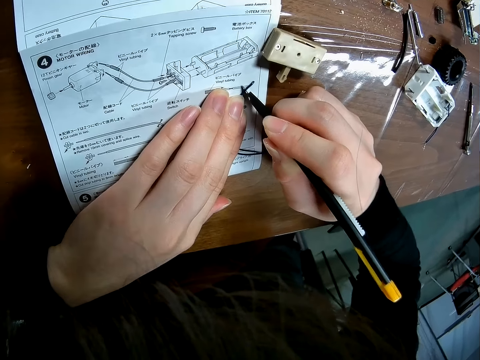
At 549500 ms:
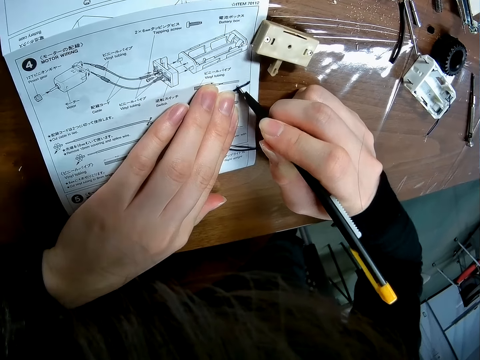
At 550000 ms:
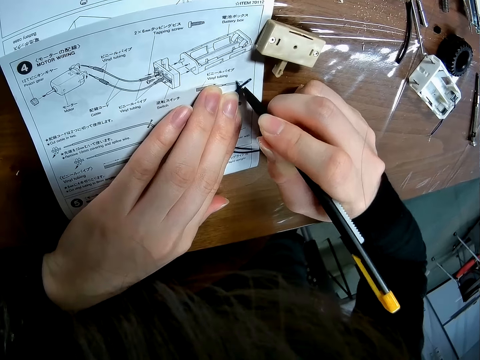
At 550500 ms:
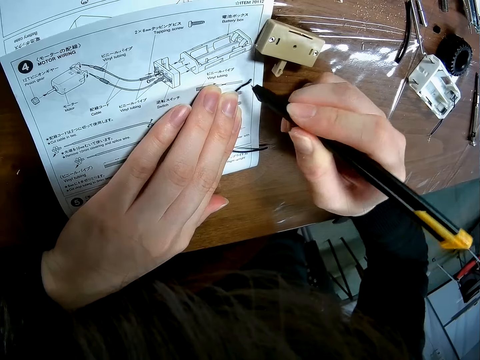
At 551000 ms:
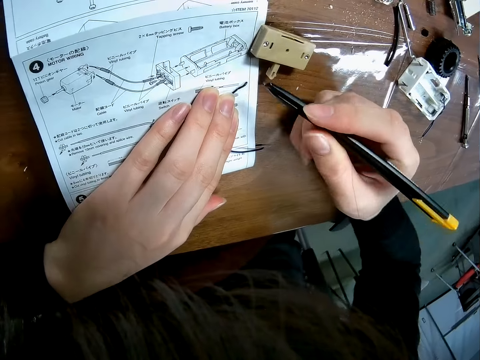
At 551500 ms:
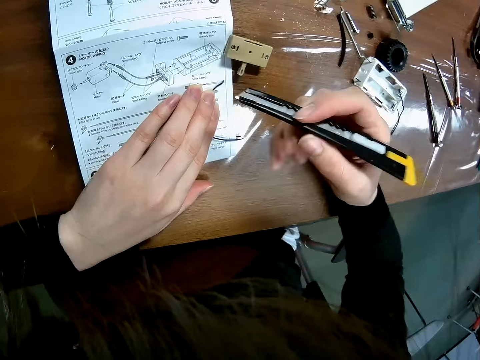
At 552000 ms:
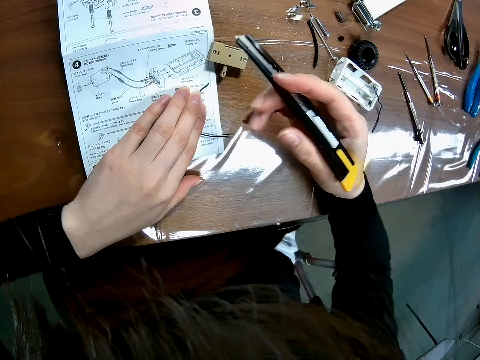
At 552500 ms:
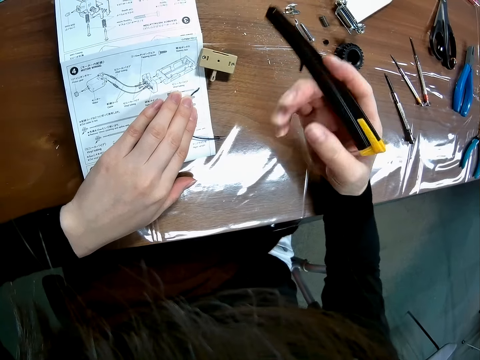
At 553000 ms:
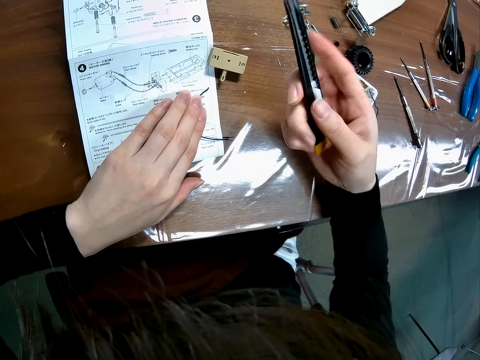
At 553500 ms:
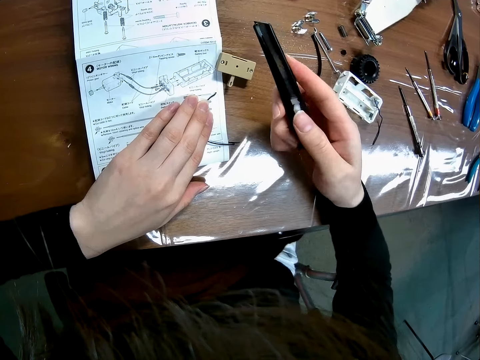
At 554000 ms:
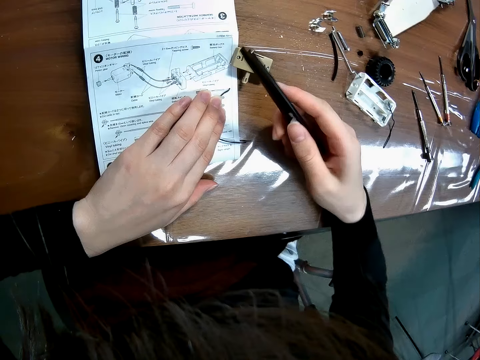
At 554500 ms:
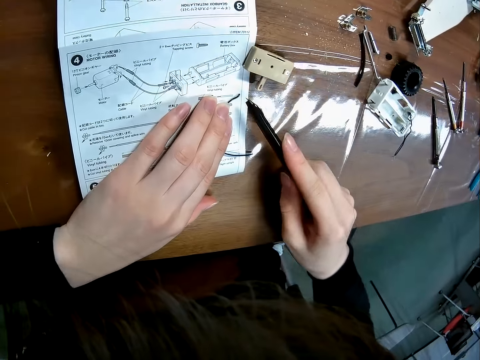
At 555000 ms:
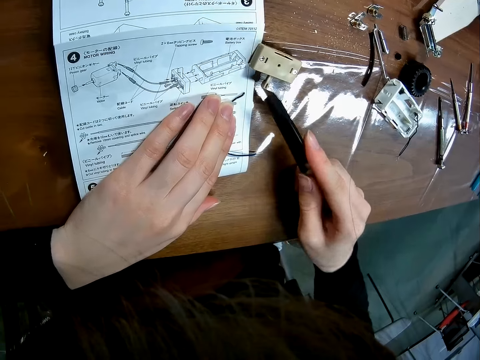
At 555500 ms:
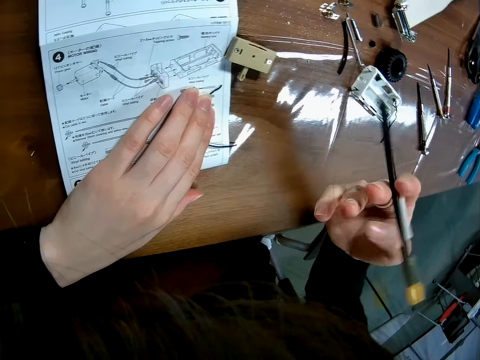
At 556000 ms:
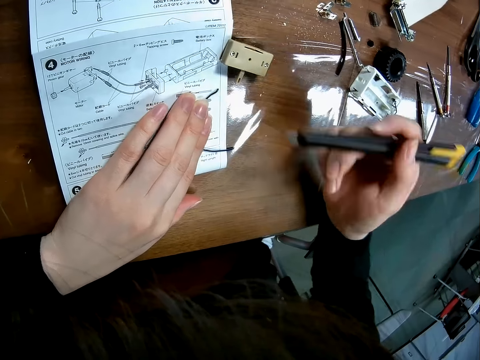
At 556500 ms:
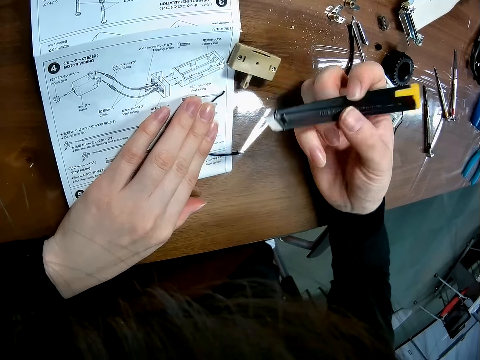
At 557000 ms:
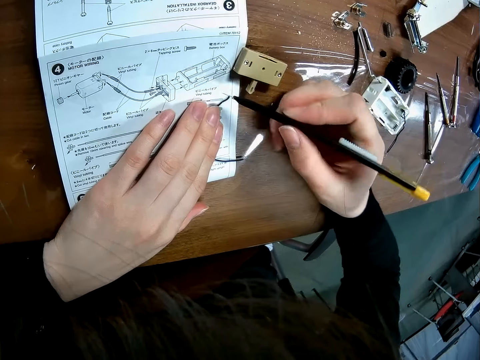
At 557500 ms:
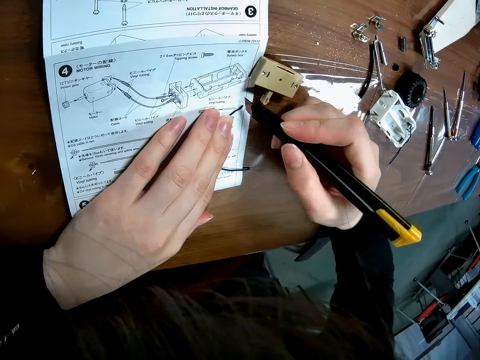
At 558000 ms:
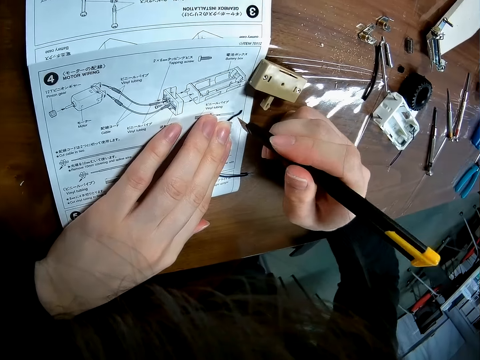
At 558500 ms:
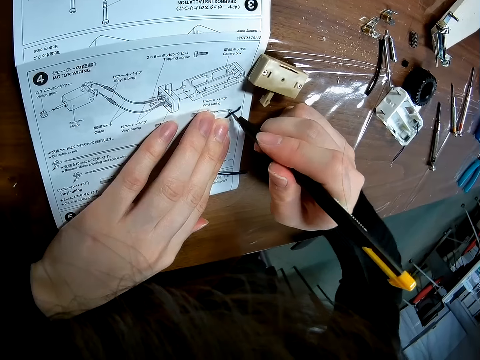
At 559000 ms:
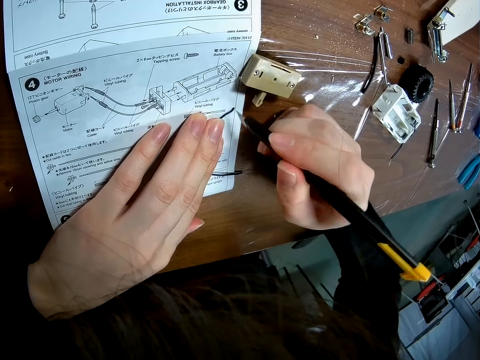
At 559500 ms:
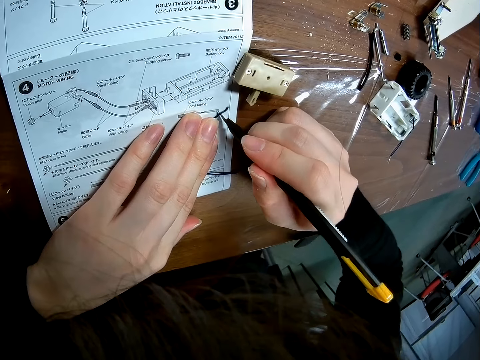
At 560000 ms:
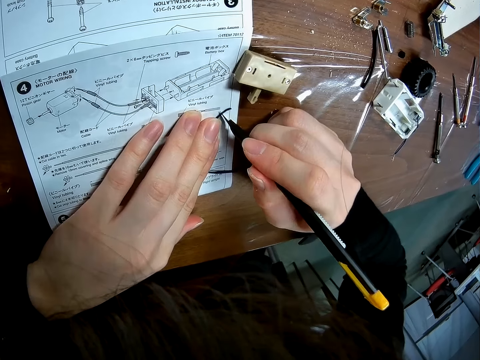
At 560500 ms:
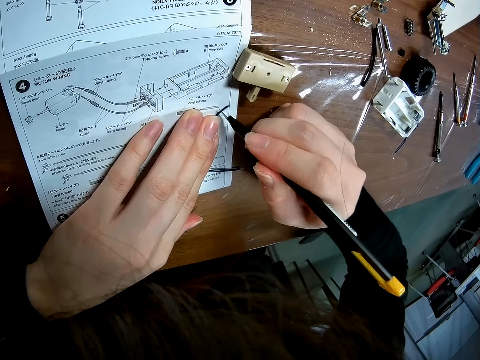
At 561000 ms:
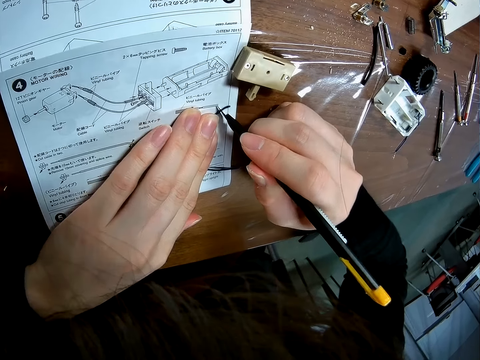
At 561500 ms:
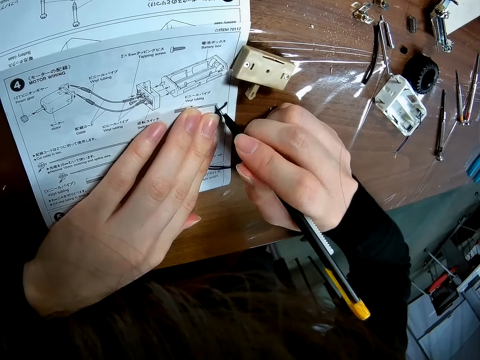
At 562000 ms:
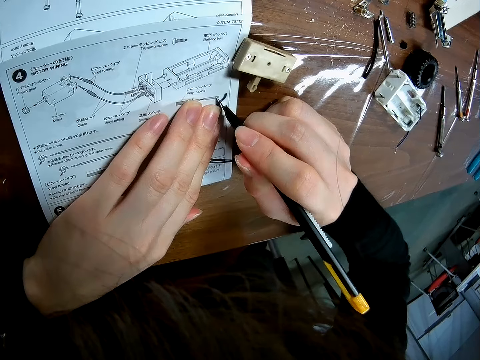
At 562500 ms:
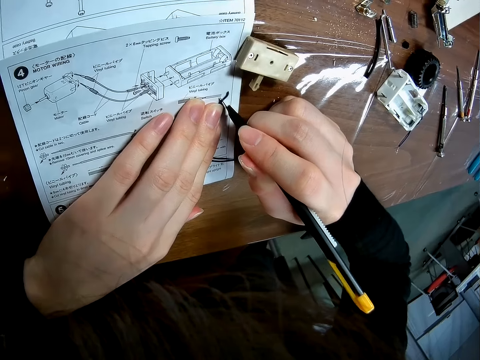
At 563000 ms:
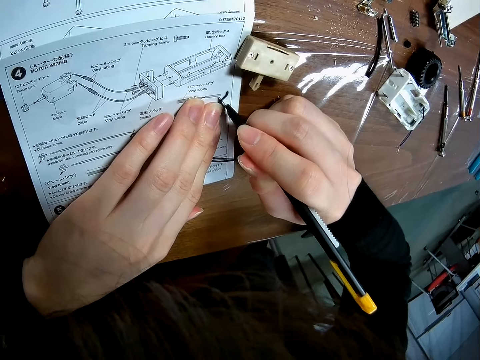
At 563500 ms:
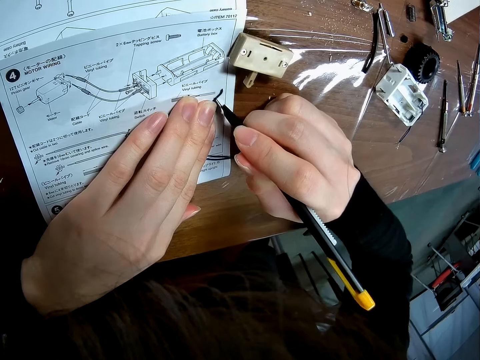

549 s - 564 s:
The camera wearer turns the switch dual razor. They cut the wire with the blade.

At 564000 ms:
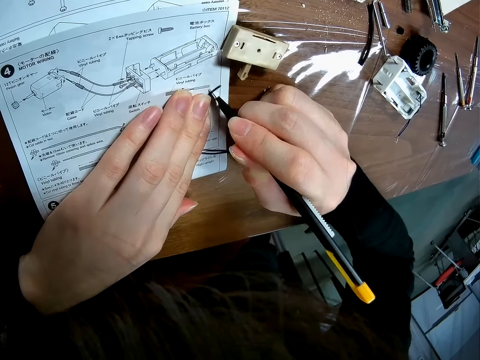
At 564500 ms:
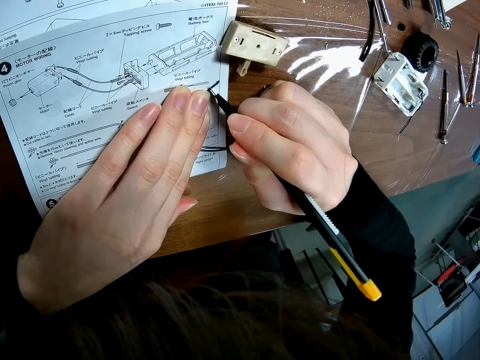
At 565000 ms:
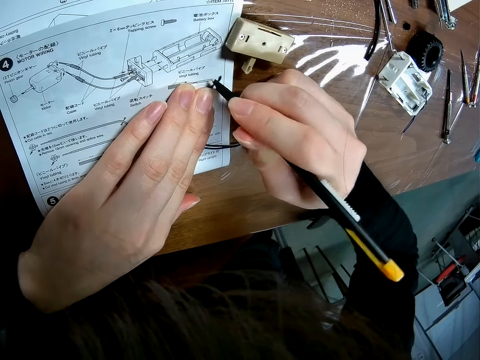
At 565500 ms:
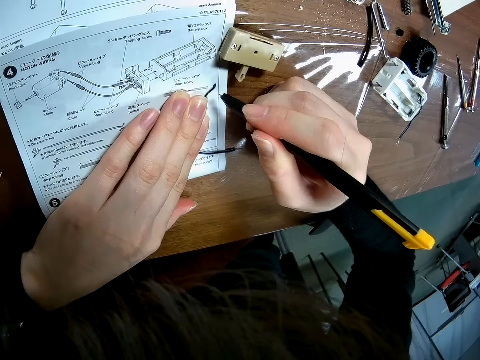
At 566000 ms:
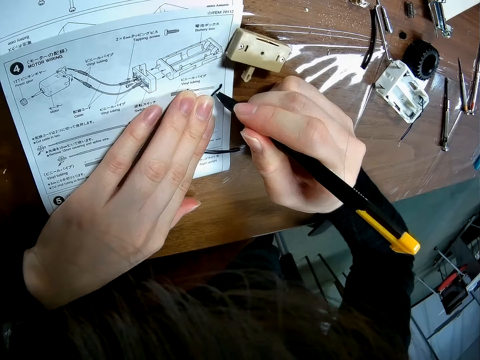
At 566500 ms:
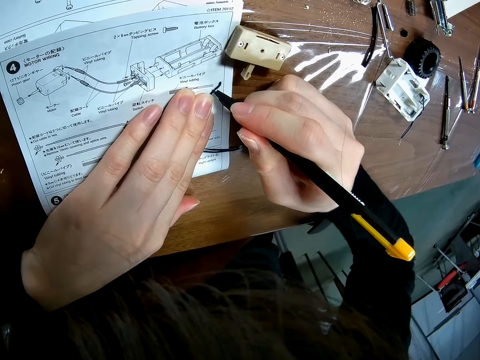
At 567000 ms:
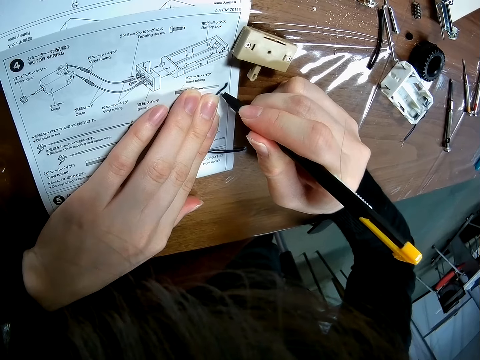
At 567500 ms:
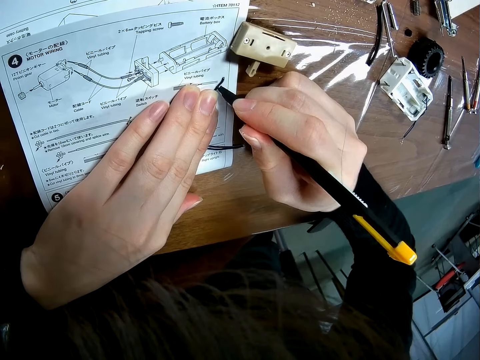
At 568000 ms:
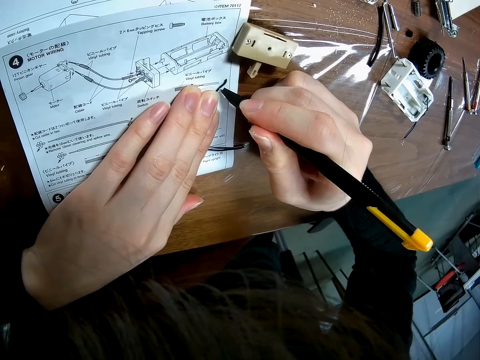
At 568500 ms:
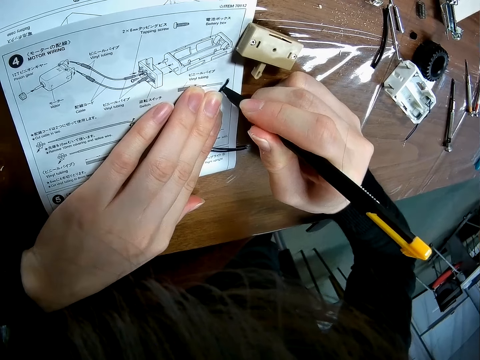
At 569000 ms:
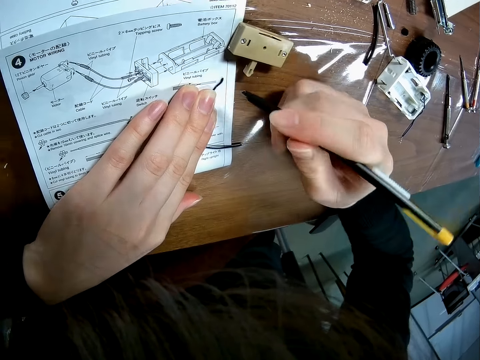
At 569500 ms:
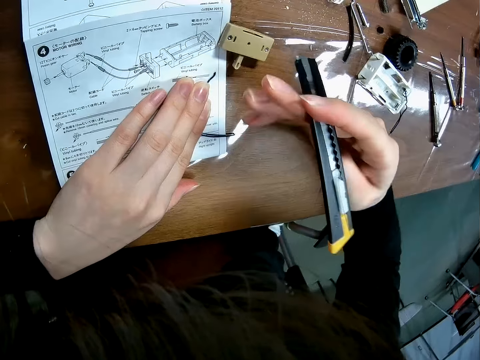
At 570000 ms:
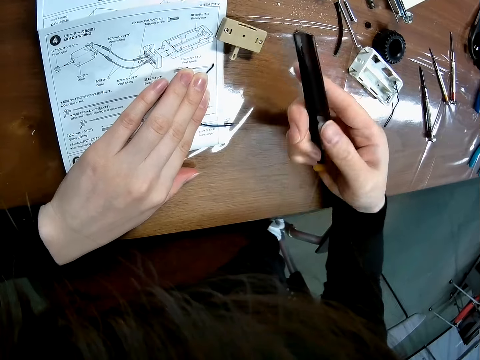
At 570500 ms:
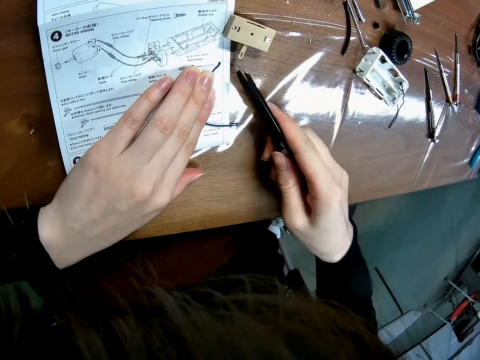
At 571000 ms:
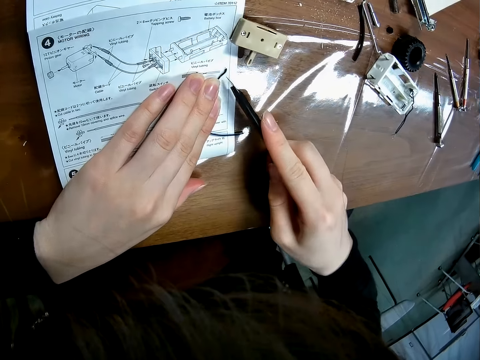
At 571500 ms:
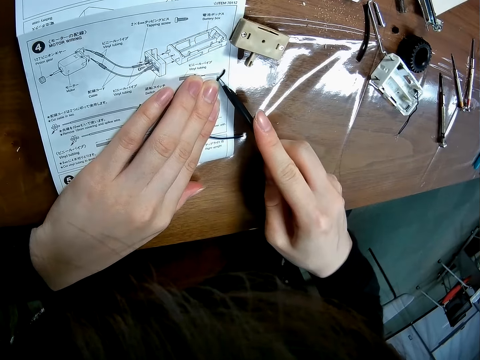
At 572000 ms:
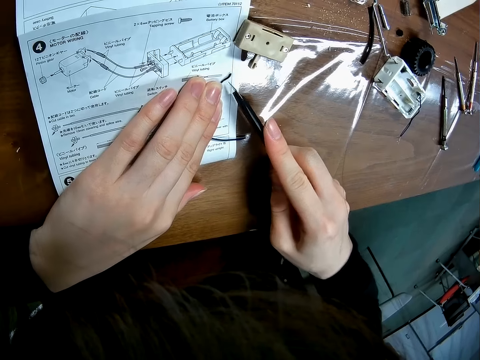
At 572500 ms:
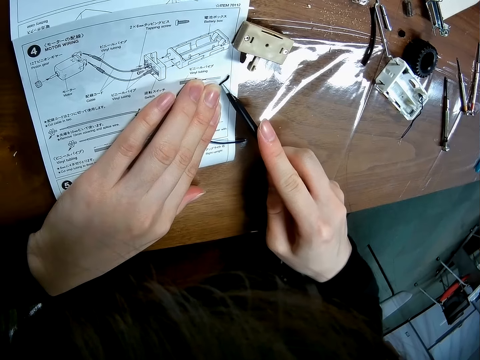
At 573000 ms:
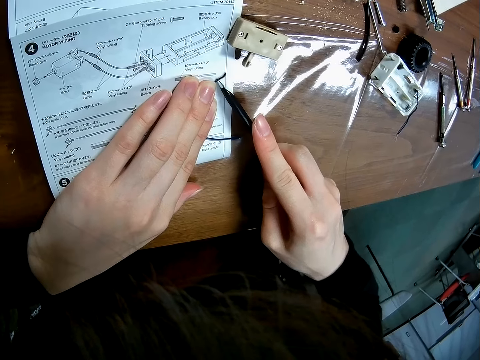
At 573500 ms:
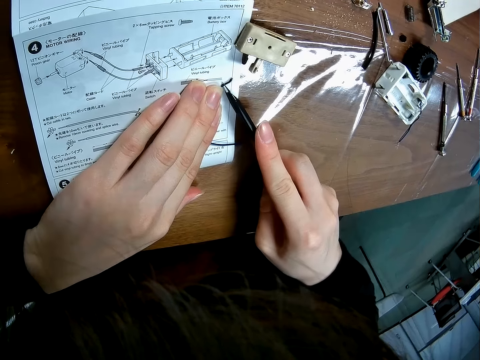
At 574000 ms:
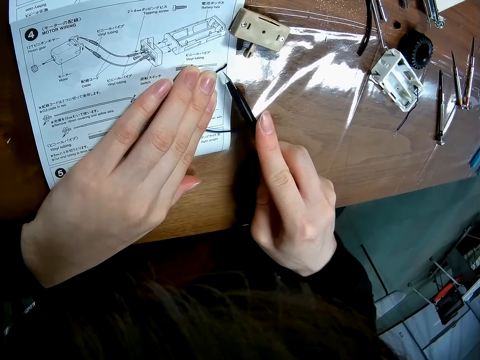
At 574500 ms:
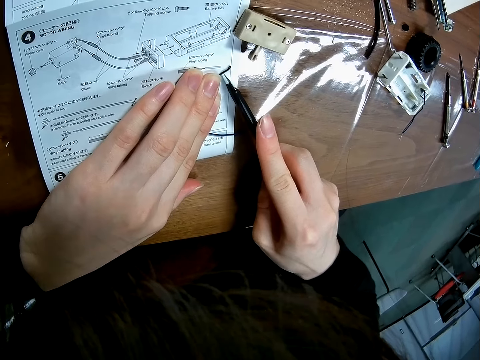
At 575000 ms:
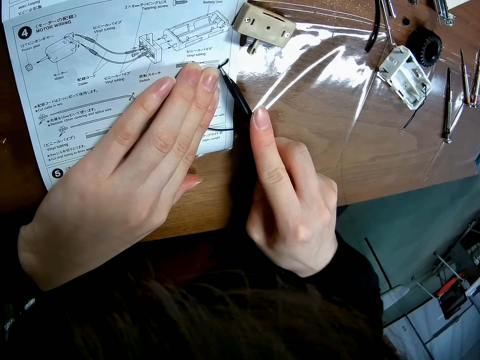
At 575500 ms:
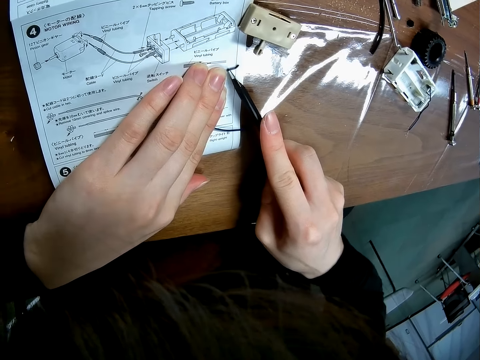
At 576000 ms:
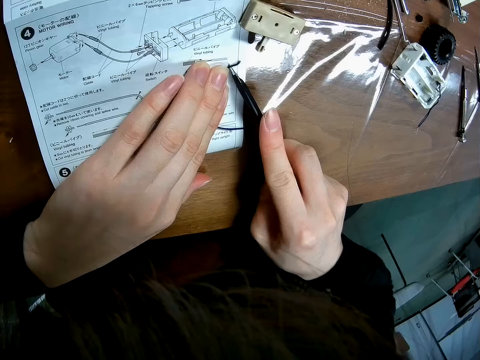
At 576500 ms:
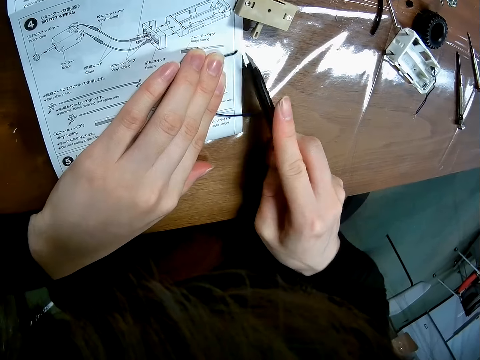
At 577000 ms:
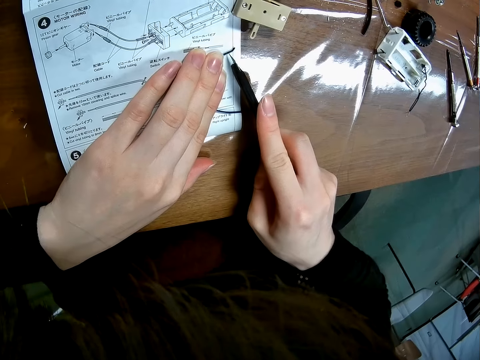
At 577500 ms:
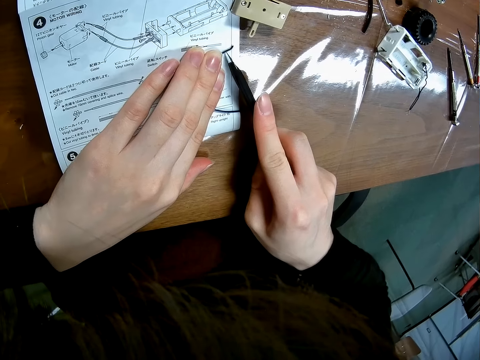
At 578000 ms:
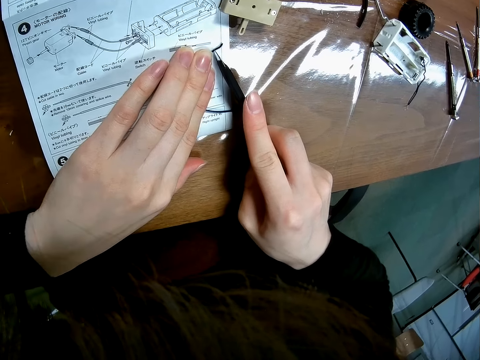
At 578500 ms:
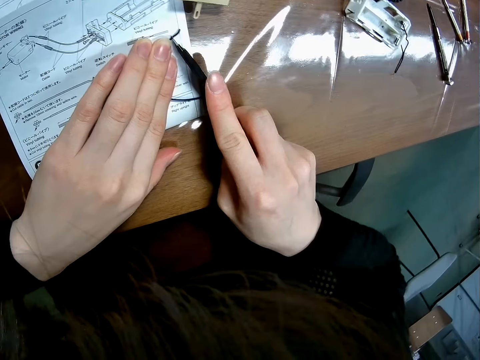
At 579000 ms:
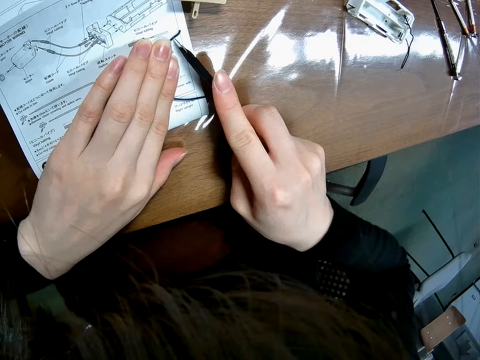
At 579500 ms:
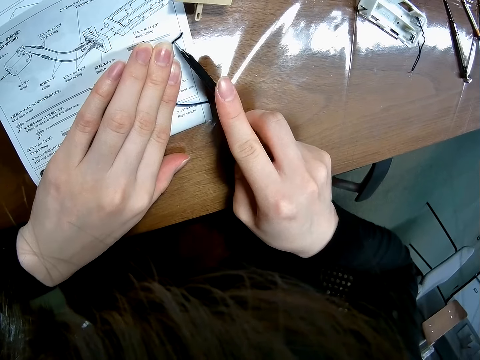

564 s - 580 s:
The camera wearer adjusts the blade. They cut the wire with the blade.
